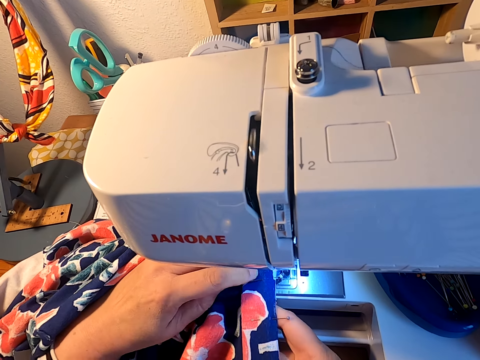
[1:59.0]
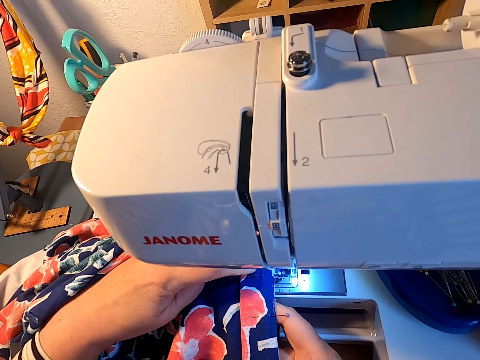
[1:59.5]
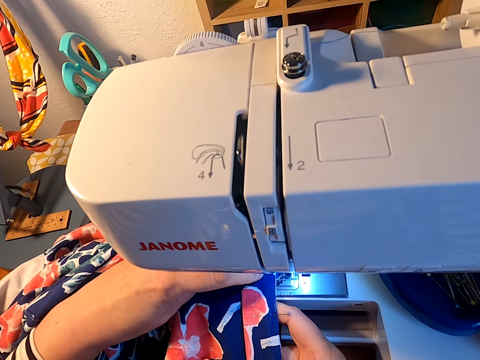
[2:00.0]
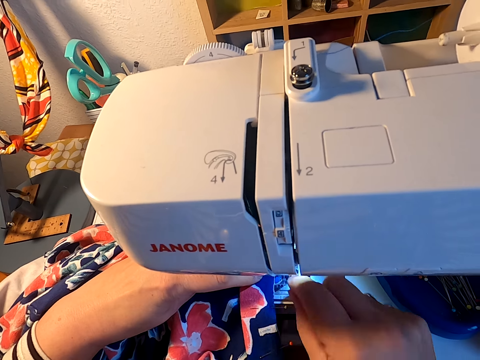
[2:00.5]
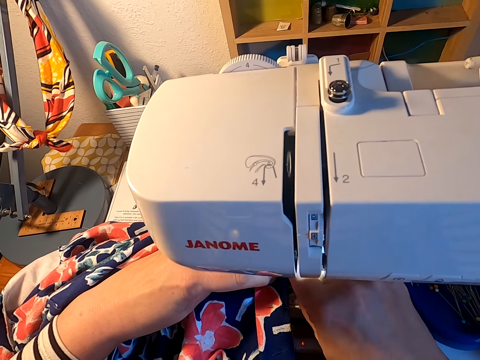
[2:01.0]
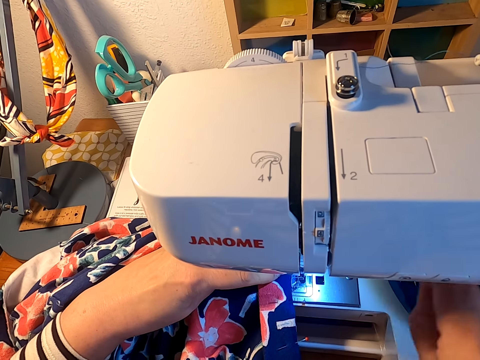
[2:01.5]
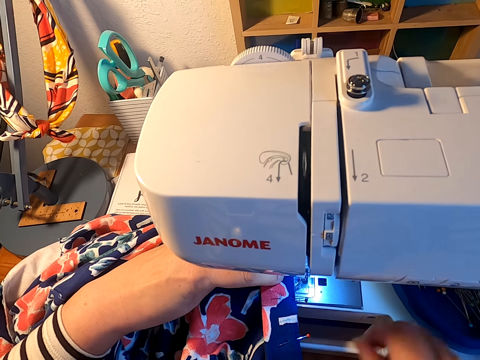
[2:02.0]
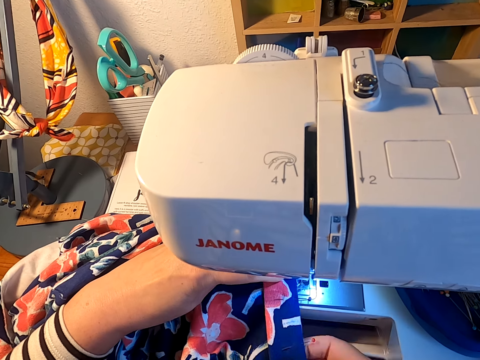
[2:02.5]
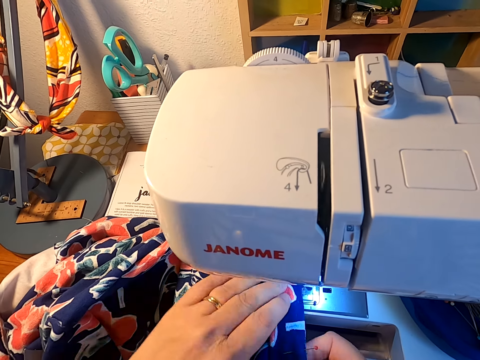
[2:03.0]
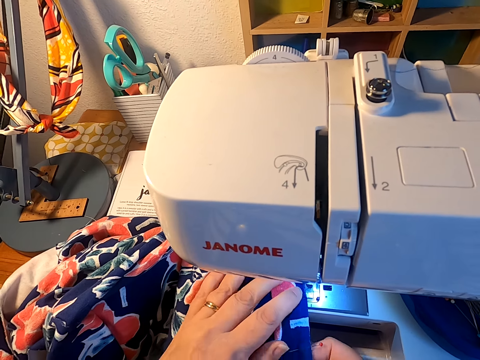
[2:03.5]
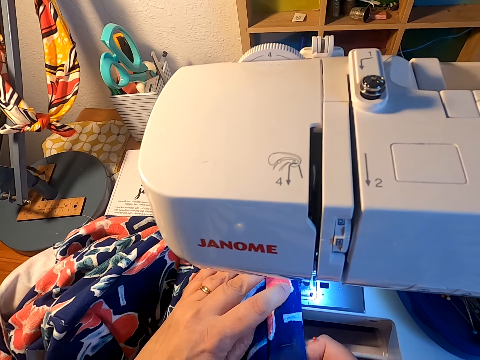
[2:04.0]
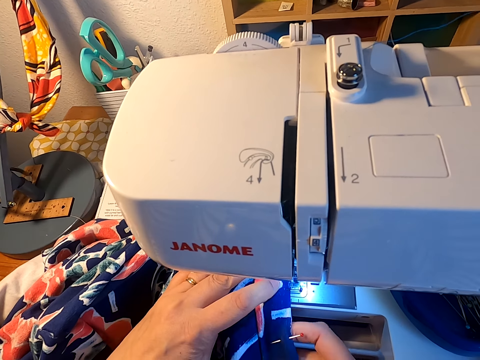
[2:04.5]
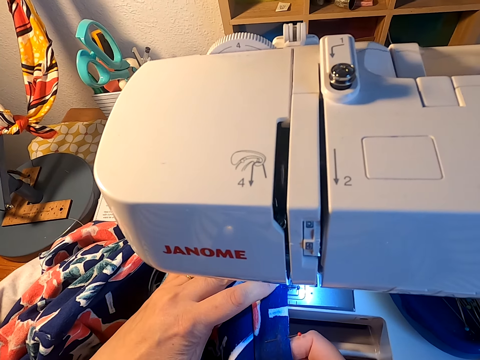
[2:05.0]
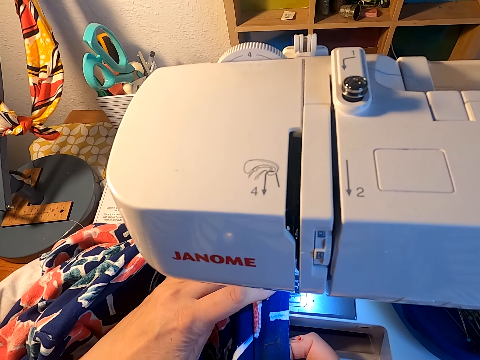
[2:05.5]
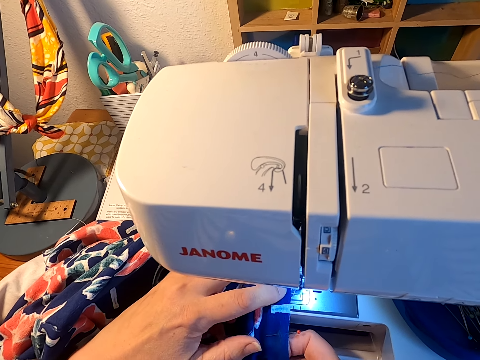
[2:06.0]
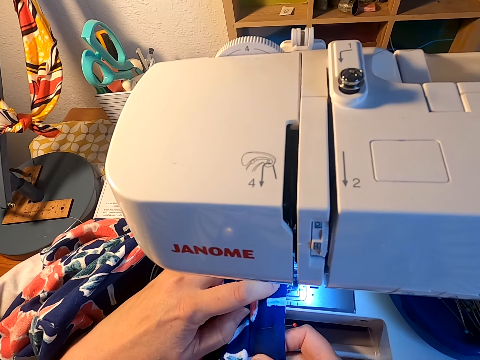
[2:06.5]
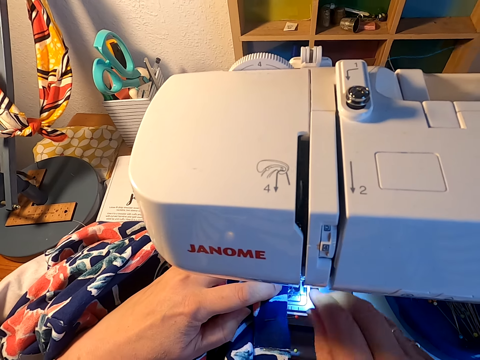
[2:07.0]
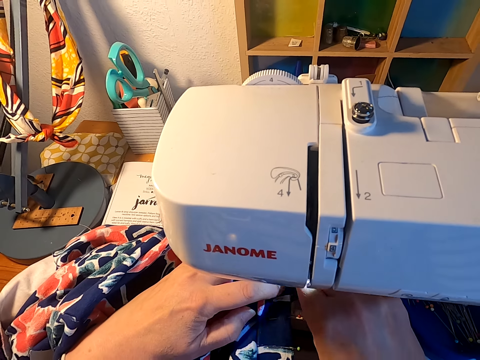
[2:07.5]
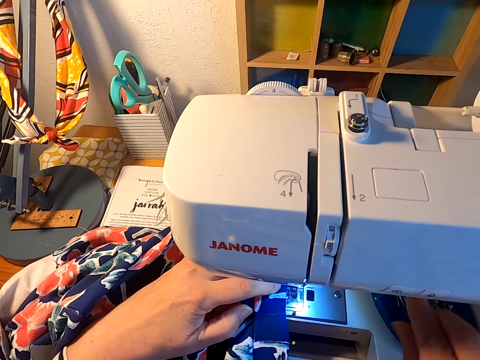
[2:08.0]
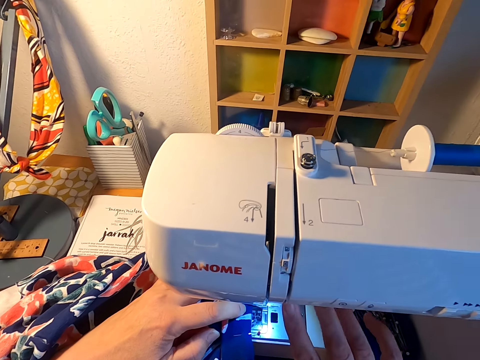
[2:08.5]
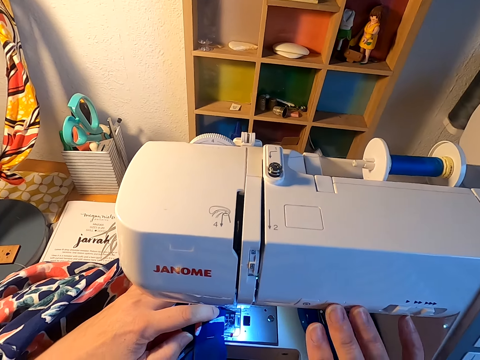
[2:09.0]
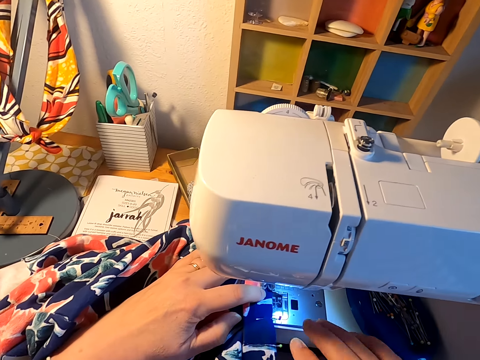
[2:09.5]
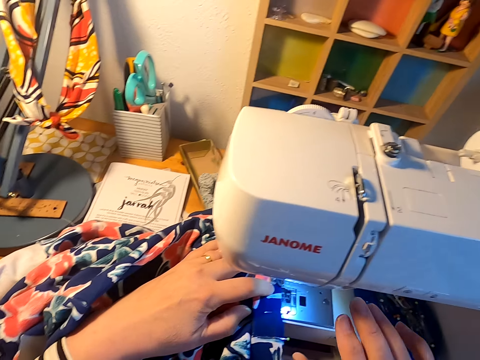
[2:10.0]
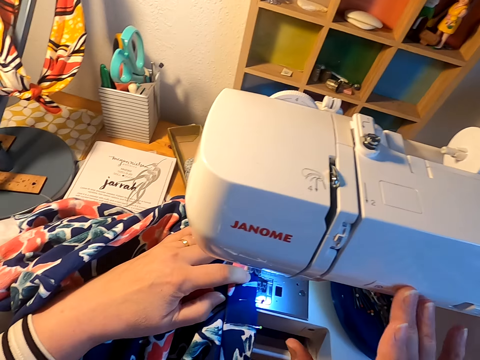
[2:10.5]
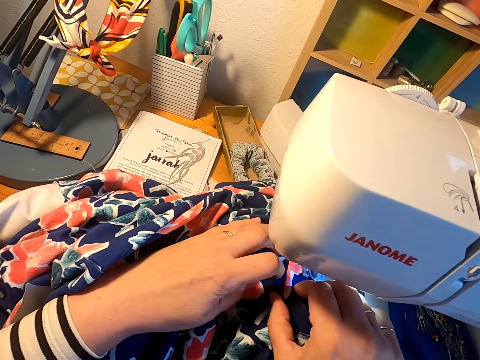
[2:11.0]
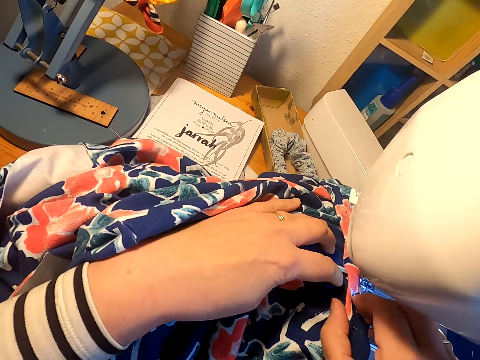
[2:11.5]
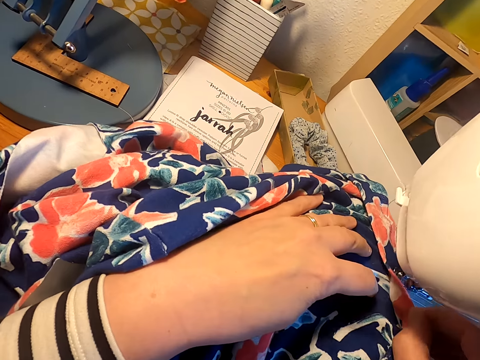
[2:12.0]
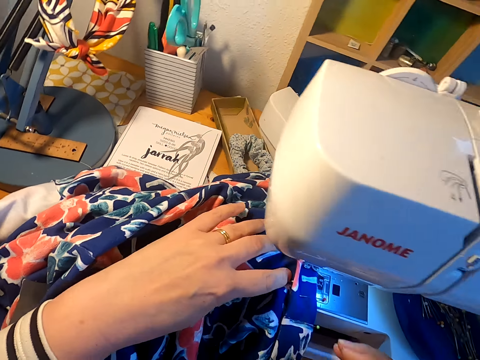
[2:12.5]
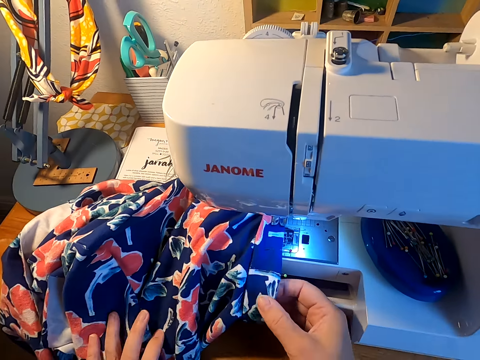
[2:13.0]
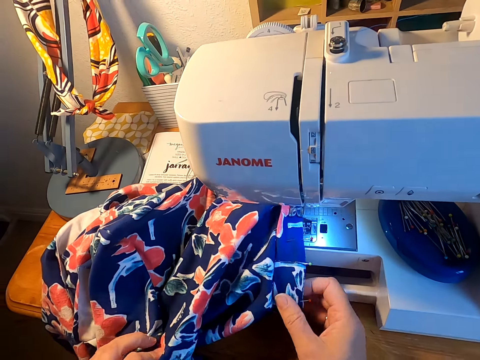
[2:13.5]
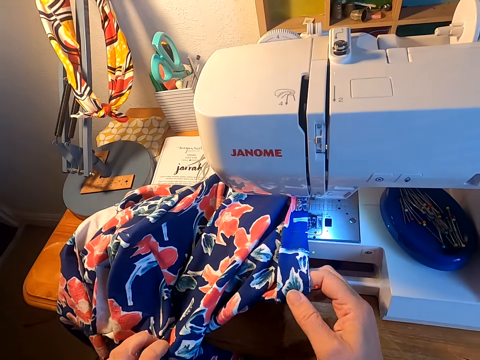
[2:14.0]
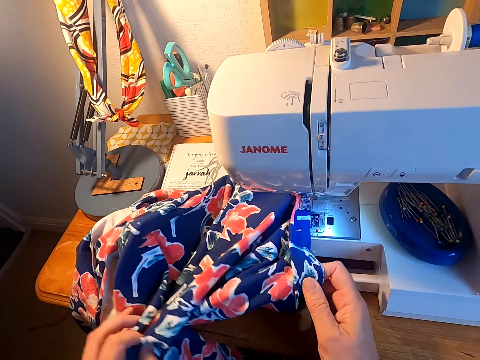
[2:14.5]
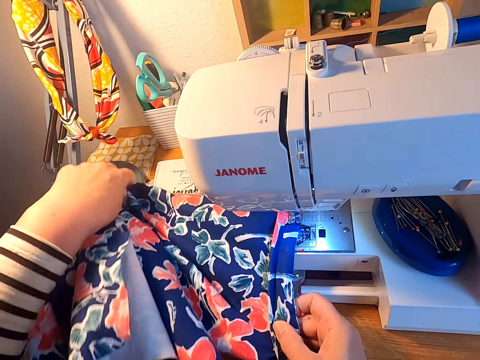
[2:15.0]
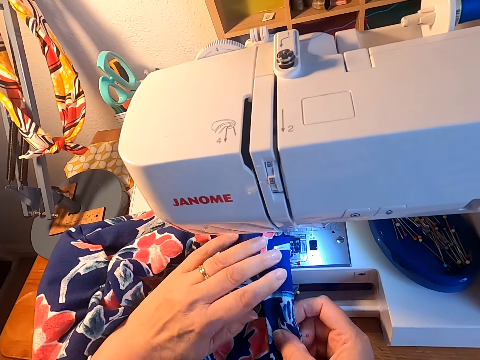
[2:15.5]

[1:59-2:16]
The camera wearer removes a pin from the cloth. They sew the cloth on the sewing machine. They remove a pin from the cloth. They sew the cloth on the sewing machine. They press the sewing machine button off. They adjust the cloth on the sewing machine.

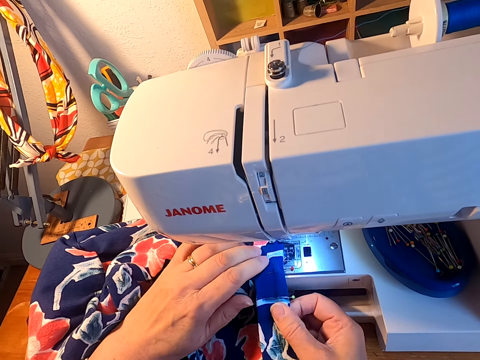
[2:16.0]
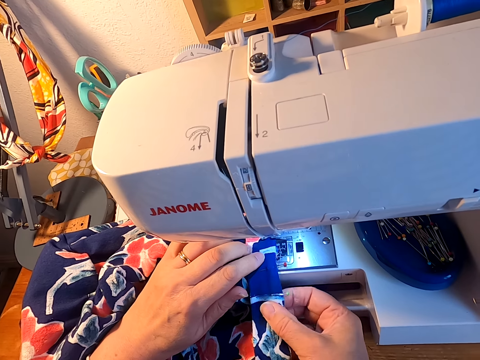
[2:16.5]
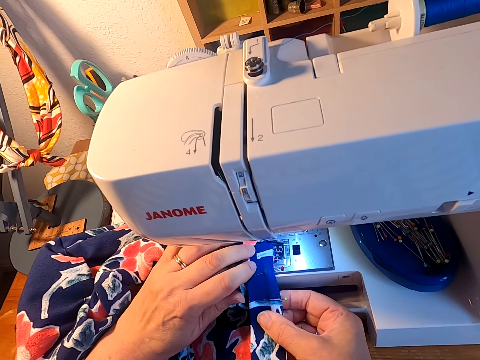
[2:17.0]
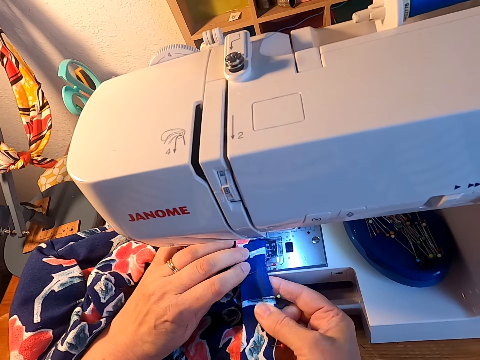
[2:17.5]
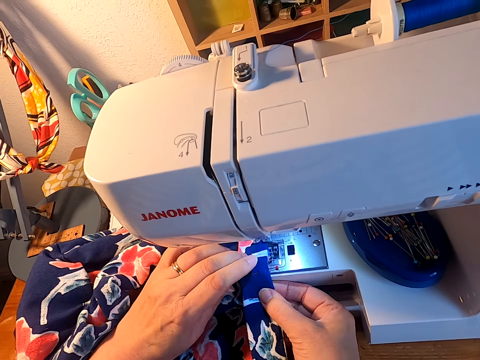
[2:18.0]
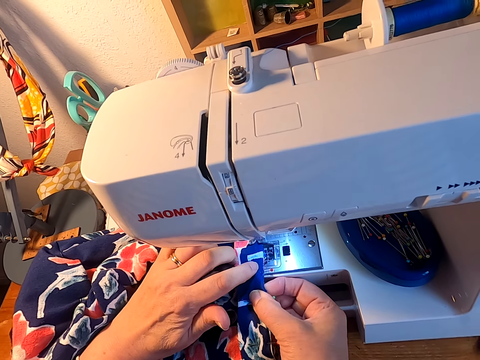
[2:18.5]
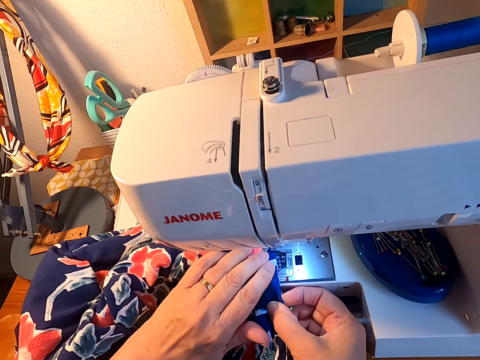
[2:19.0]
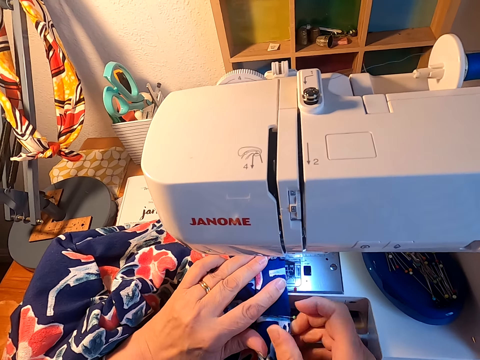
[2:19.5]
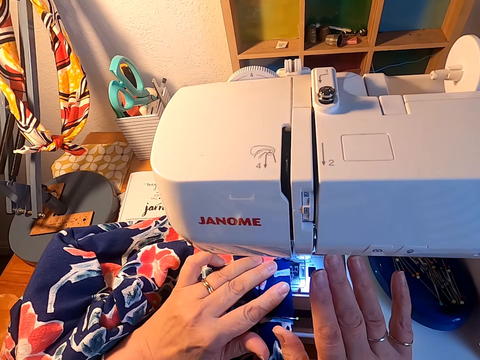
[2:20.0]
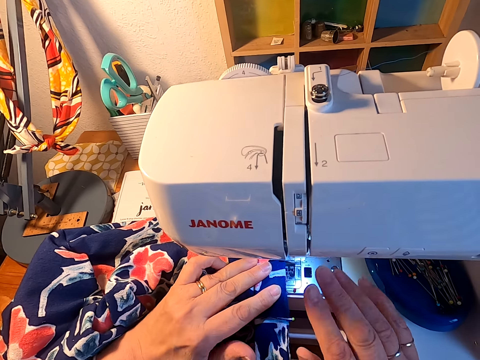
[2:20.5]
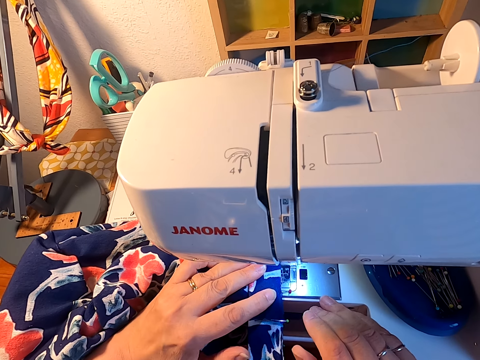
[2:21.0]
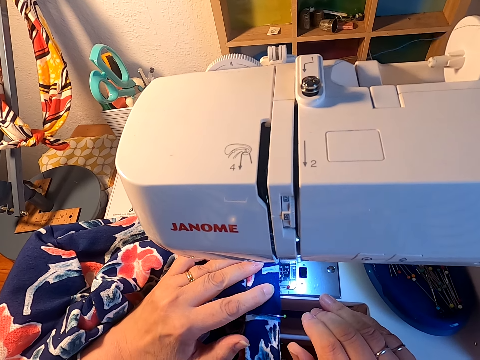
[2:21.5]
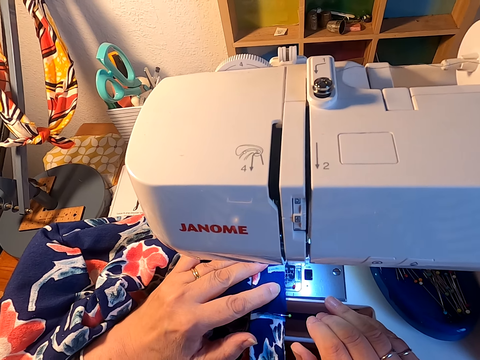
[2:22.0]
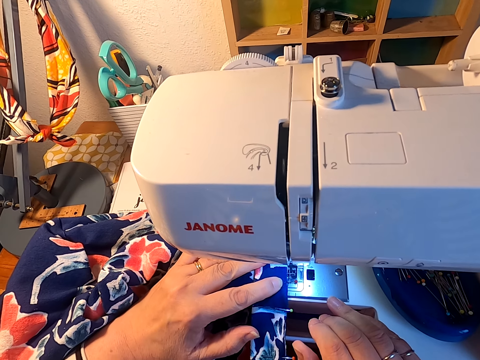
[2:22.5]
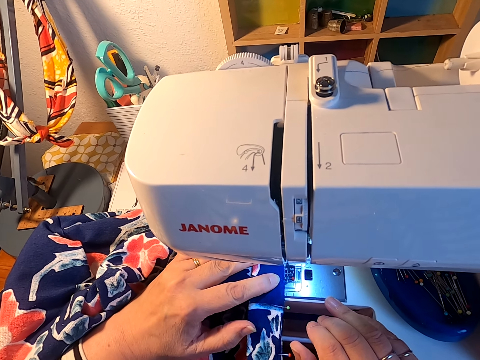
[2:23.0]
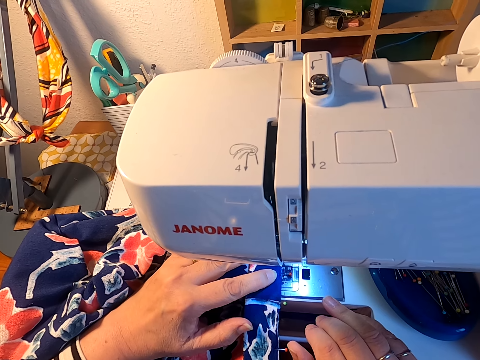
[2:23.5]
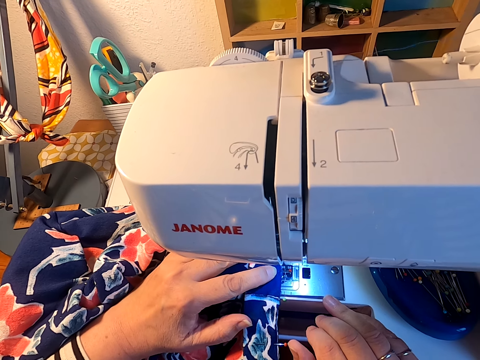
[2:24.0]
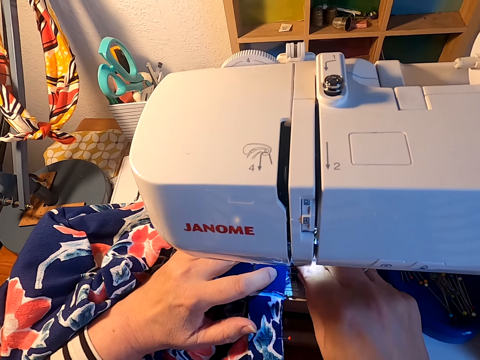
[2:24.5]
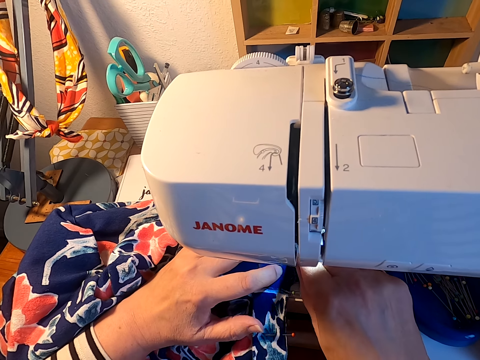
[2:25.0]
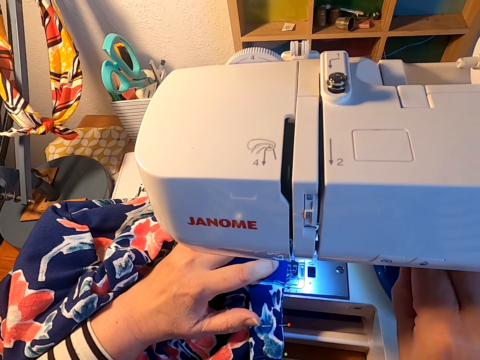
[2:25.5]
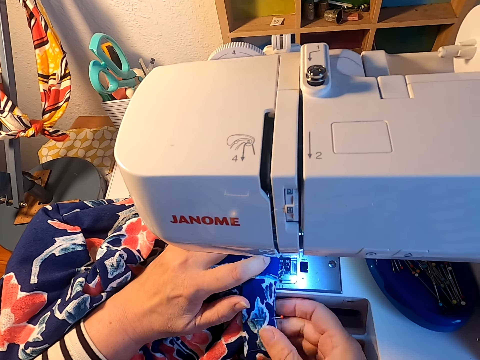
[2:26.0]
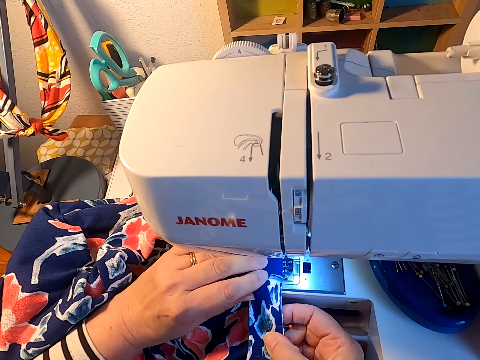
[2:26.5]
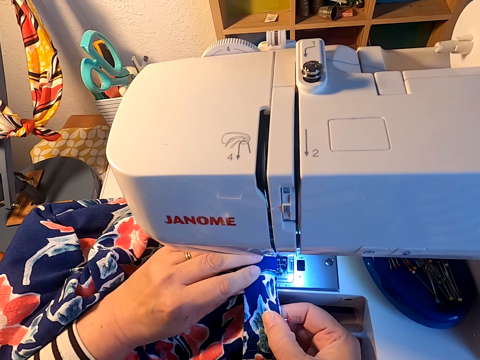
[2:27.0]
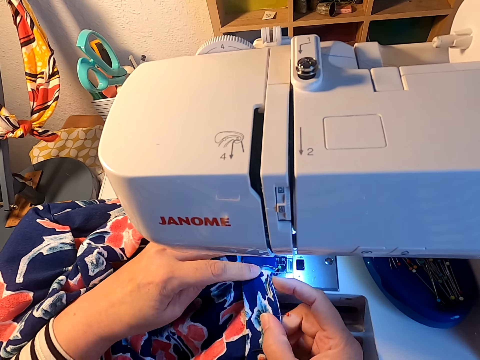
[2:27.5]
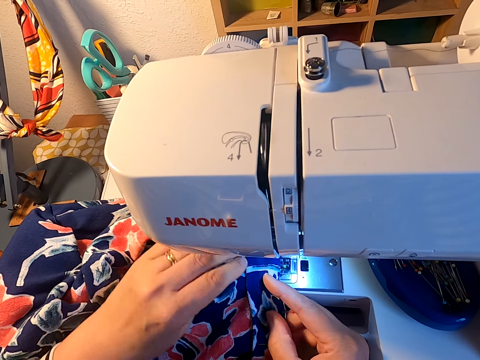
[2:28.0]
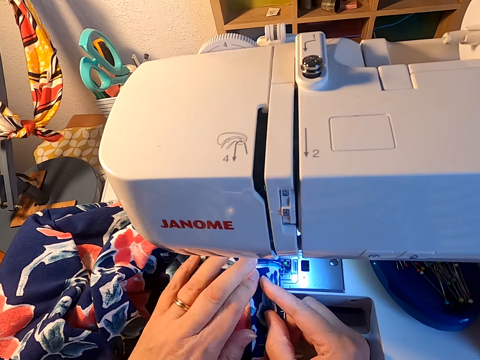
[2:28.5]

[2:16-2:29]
The camera wearer presses the sewing machine button on. They sew the cloth on the sewing machine. They remove a pin from the cloth. They sew the cloth on the sewing machine.
